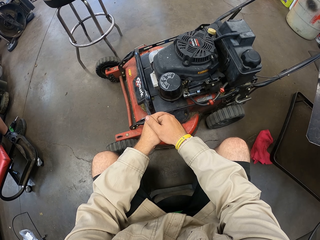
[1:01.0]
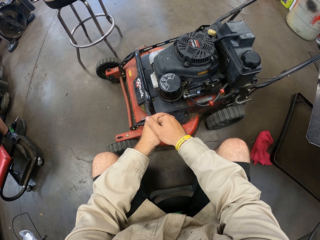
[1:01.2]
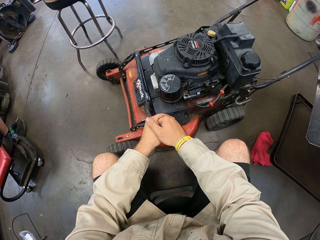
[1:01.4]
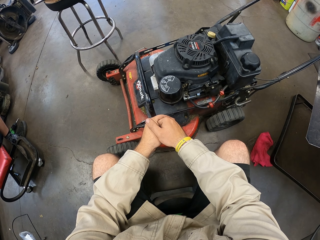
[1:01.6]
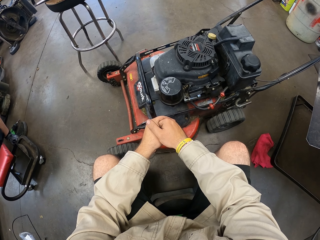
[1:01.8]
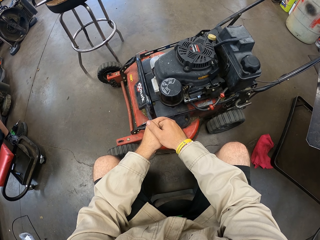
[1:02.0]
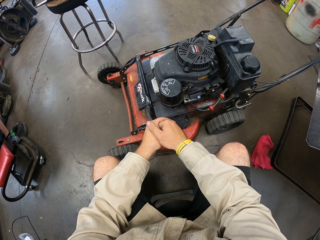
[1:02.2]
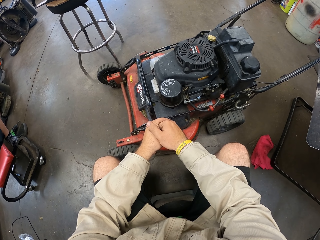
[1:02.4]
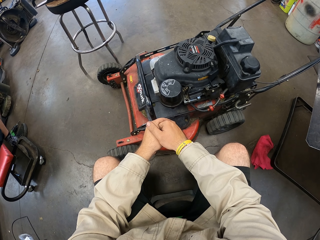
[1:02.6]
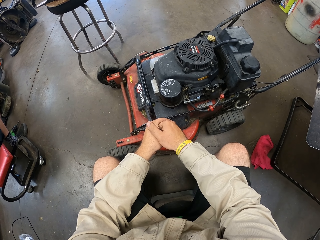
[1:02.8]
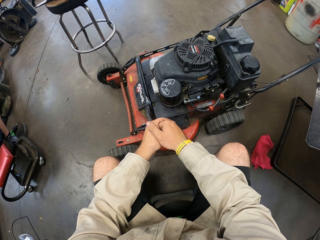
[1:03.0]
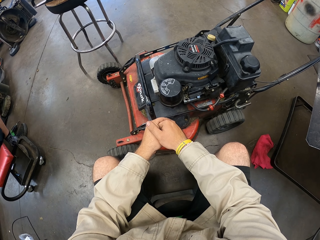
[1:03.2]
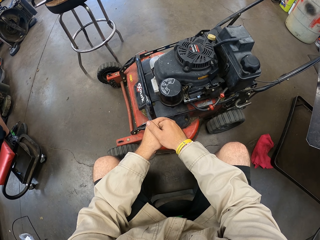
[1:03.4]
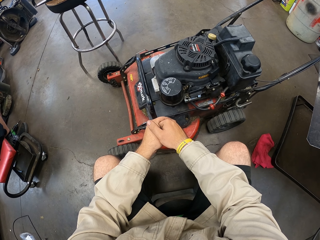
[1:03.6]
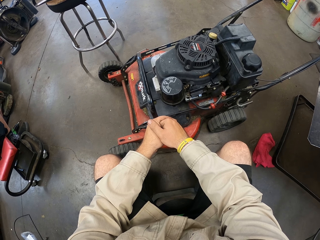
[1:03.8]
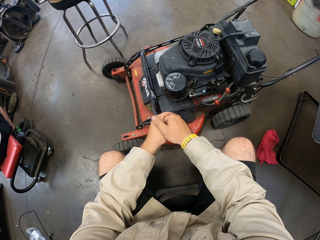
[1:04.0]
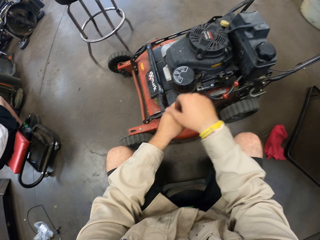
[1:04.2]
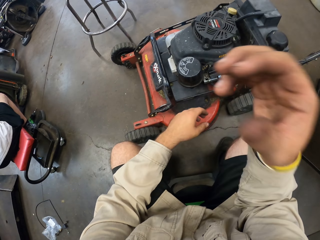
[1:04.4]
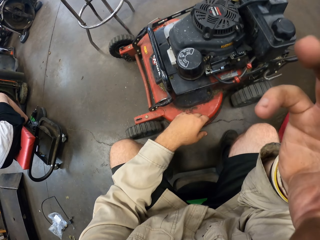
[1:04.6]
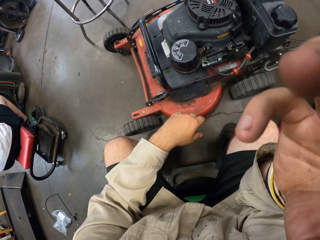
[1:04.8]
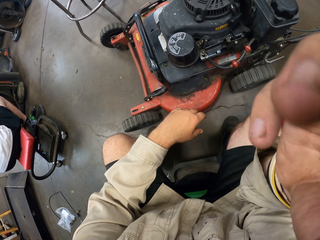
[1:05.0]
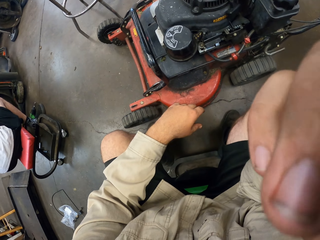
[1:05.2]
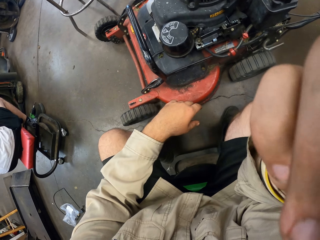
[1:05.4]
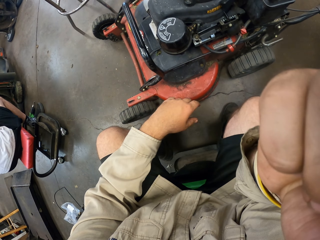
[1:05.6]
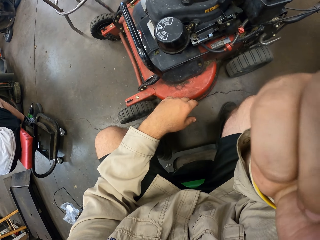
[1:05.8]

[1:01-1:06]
The camera wearer raises their hands.
